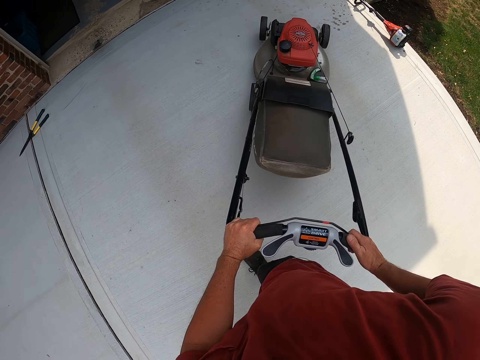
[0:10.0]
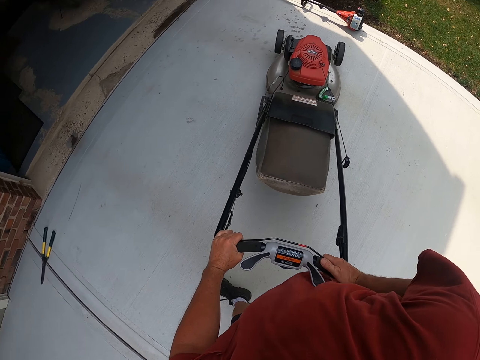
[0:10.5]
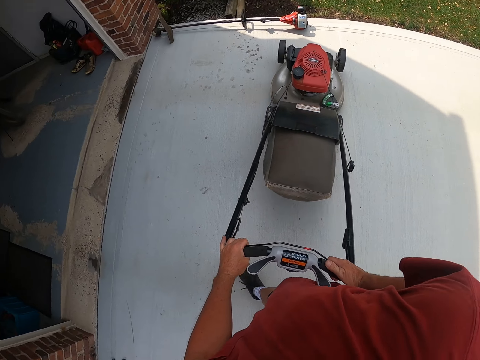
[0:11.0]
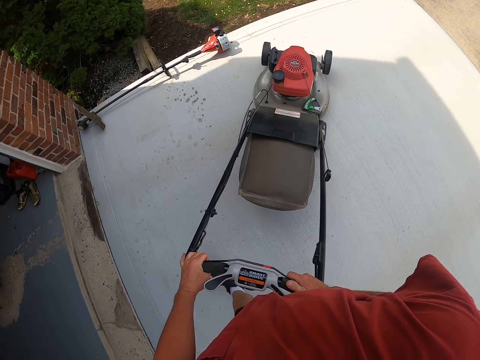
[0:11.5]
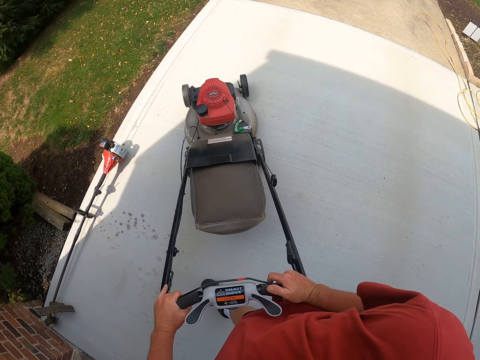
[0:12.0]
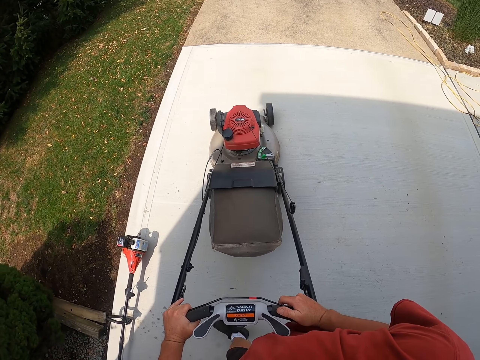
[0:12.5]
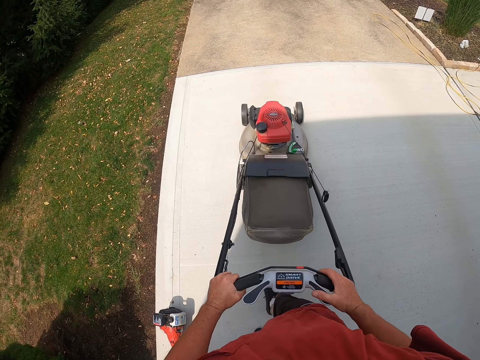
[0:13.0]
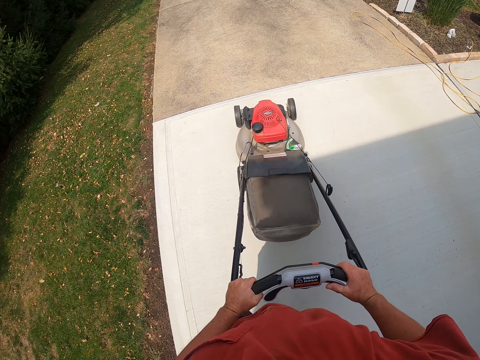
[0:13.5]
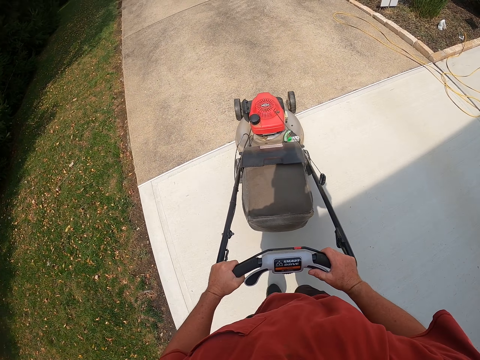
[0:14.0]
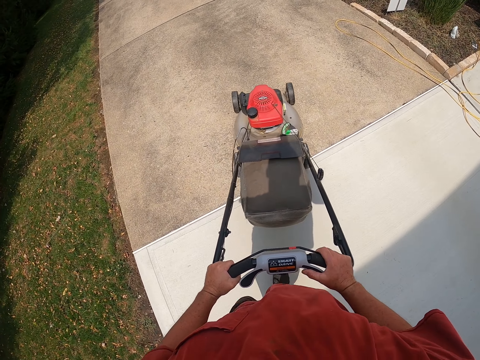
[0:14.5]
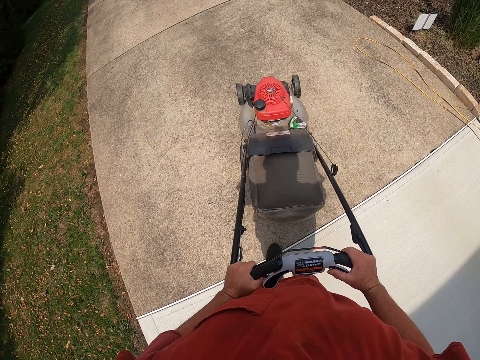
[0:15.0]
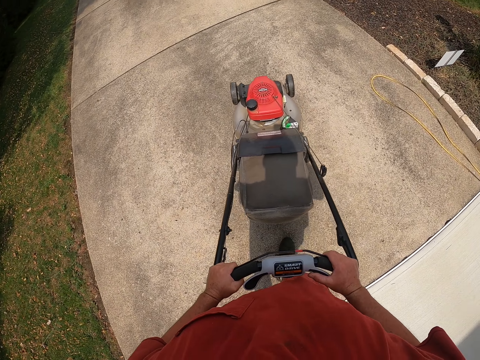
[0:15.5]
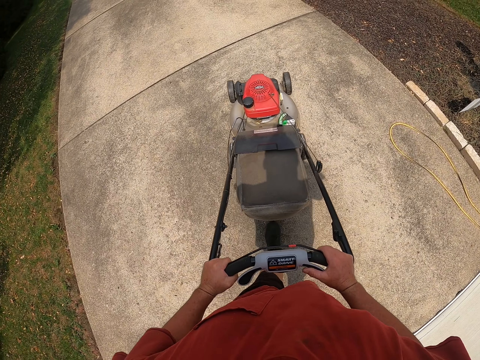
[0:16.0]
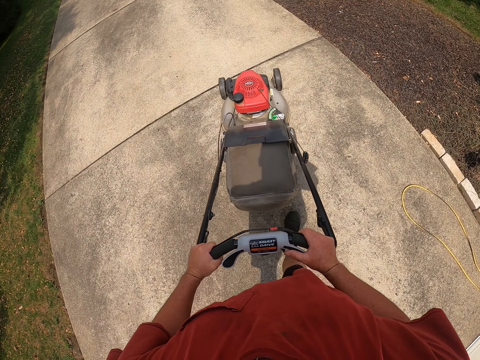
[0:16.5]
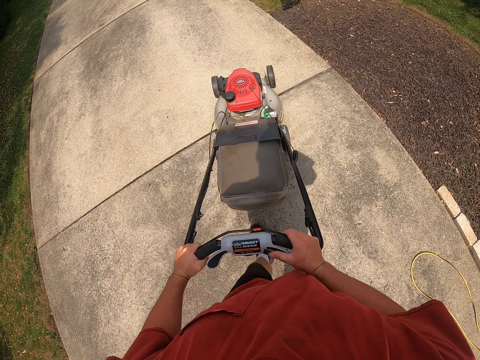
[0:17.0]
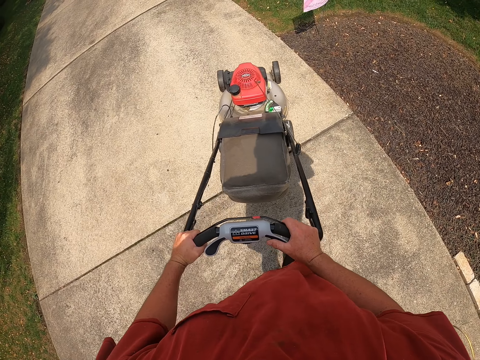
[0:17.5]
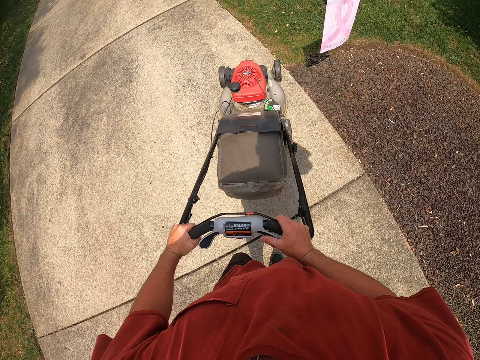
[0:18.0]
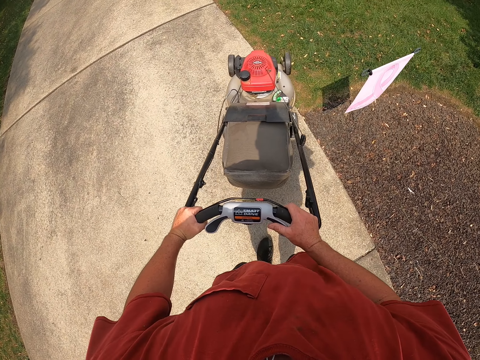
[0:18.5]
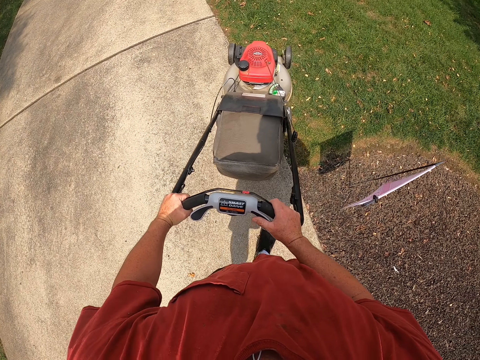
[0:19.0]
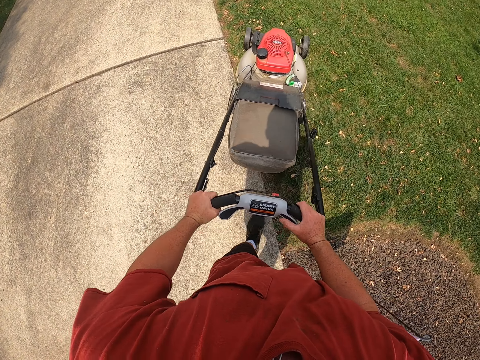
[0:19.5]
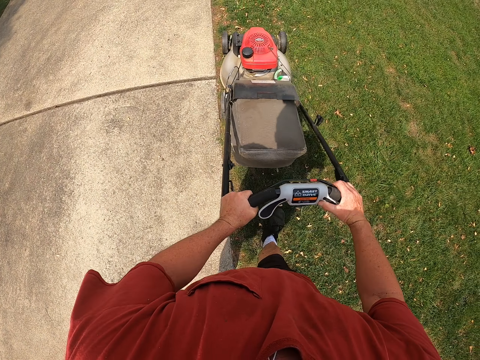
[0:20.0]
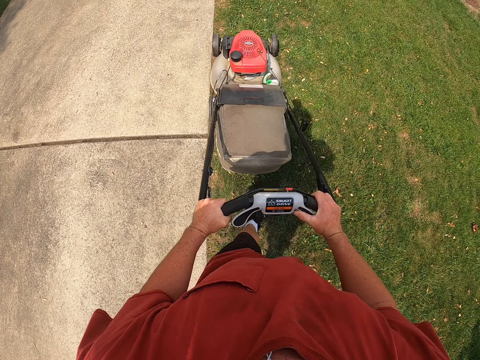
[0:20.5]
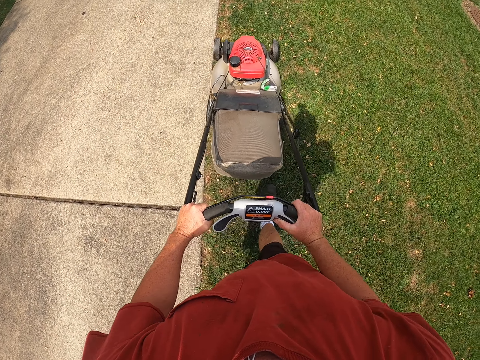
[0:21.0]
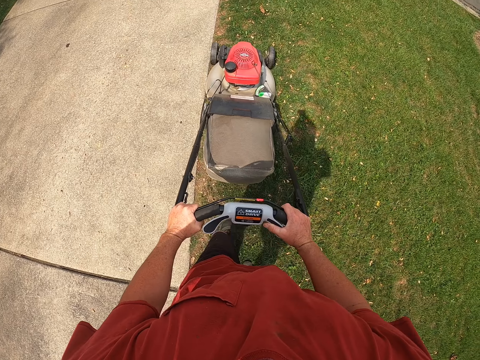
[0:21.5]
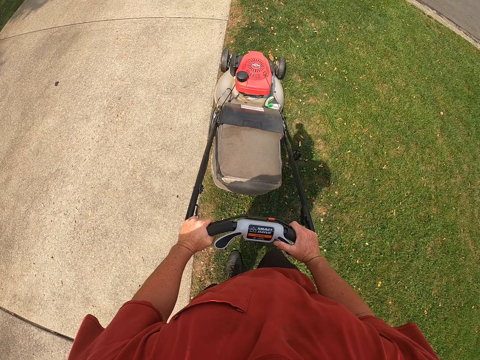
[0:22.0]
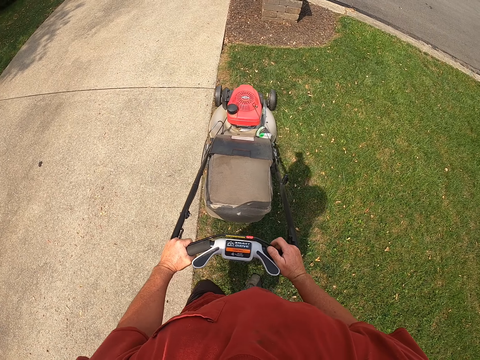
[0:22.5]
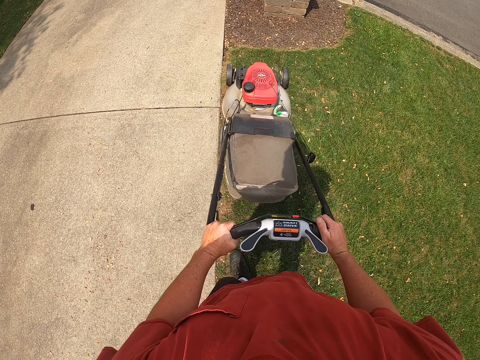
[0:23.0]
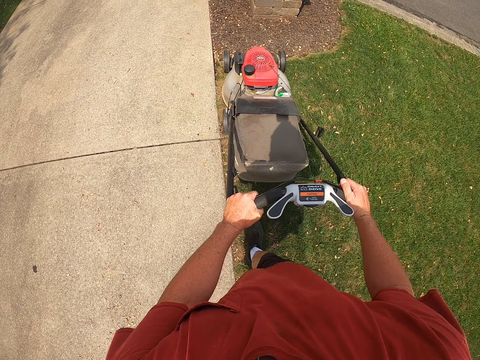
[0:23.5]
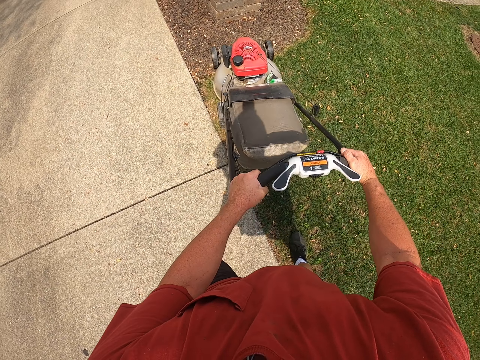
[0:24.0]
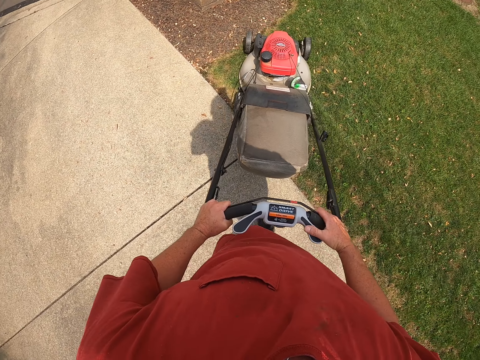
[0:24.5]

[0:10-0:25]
The camera wearer pushes the lawn mower along the walkway to the grass. They trim the grass with the lawn mower.

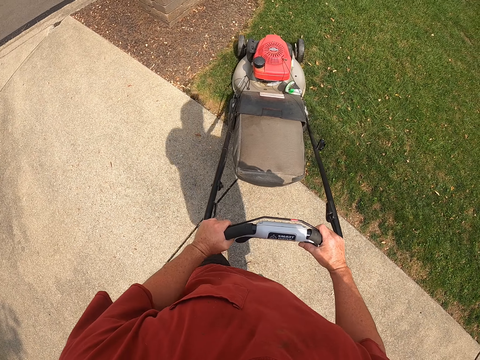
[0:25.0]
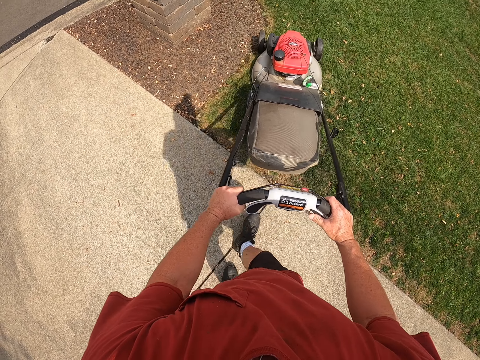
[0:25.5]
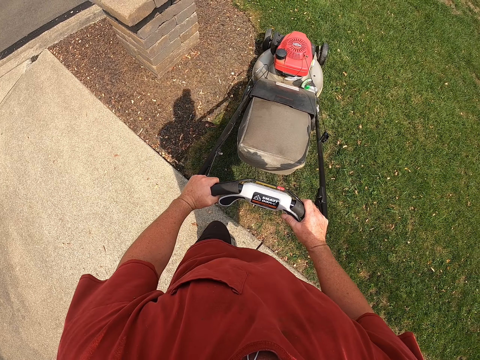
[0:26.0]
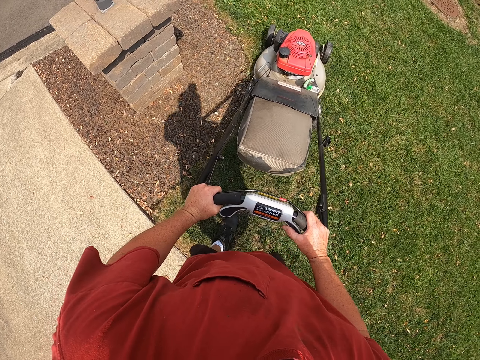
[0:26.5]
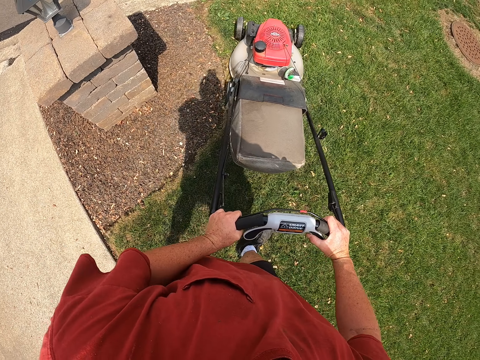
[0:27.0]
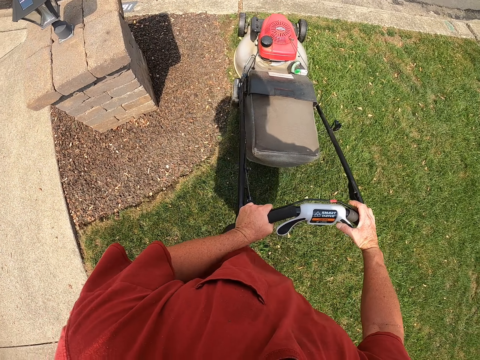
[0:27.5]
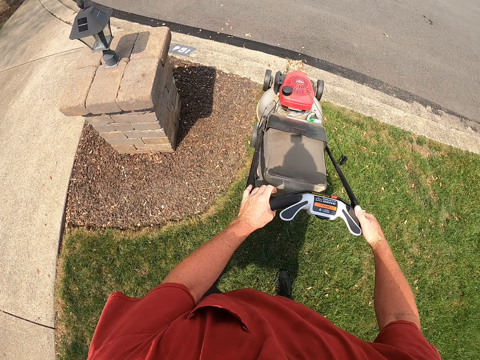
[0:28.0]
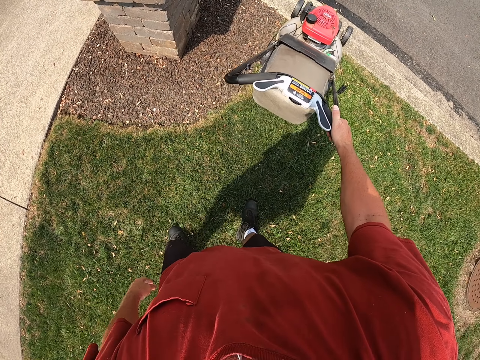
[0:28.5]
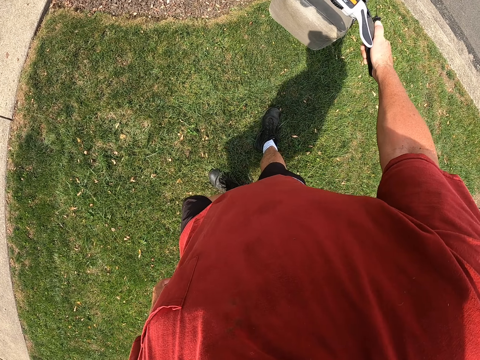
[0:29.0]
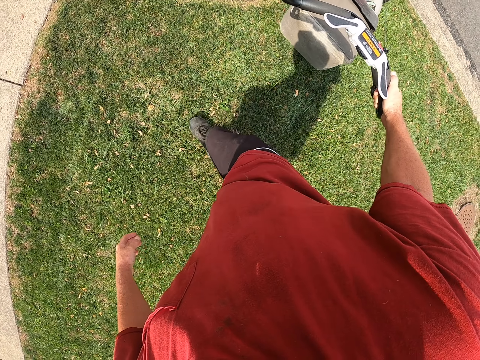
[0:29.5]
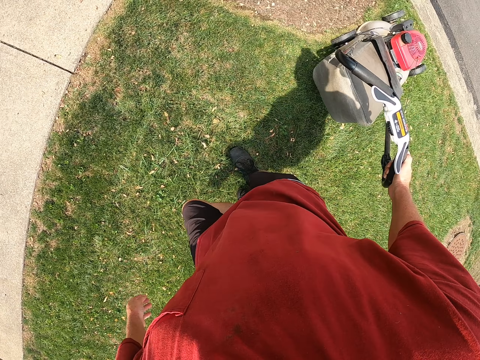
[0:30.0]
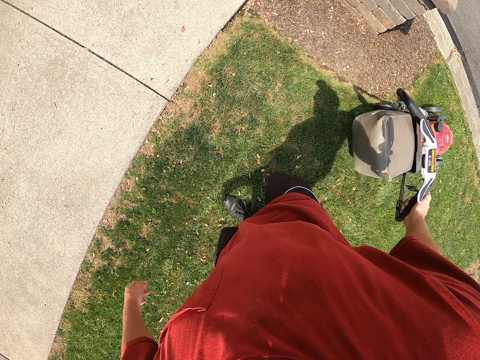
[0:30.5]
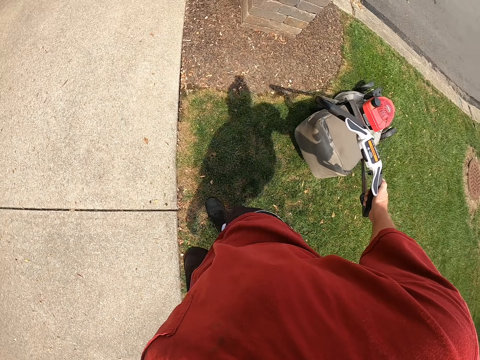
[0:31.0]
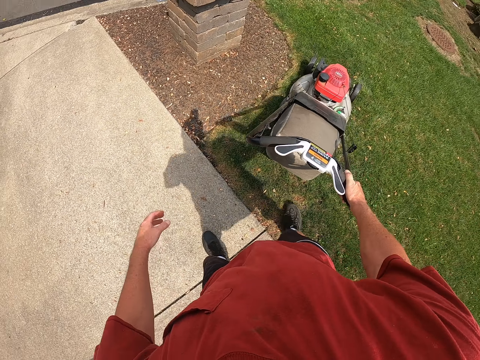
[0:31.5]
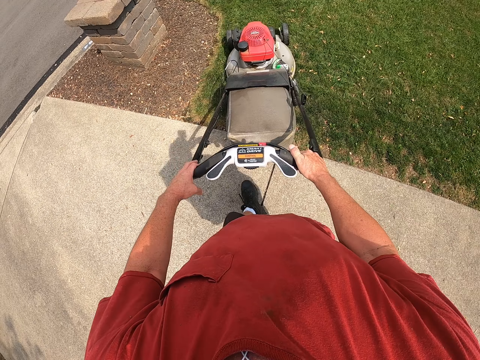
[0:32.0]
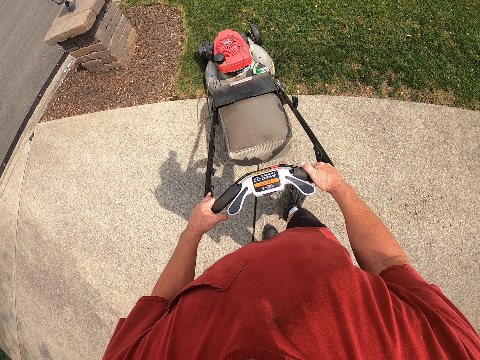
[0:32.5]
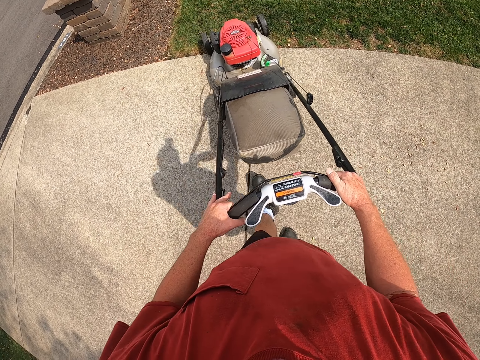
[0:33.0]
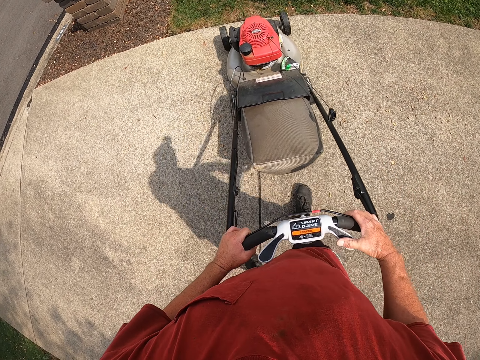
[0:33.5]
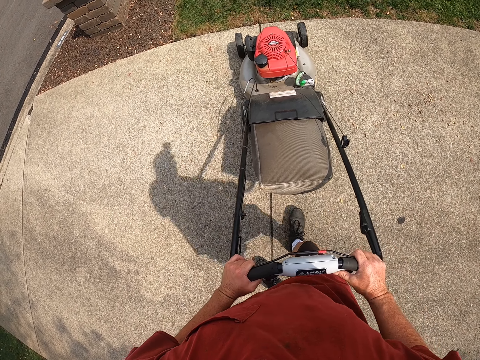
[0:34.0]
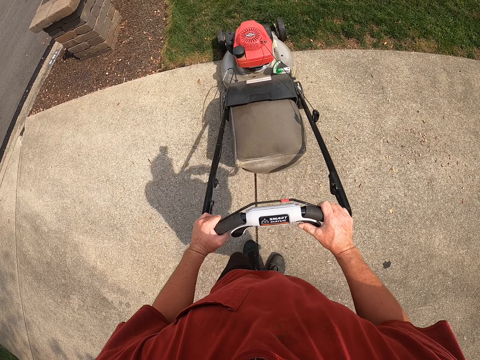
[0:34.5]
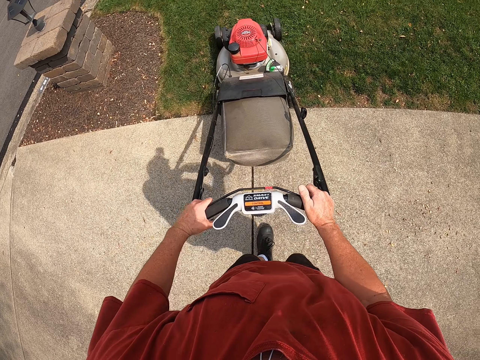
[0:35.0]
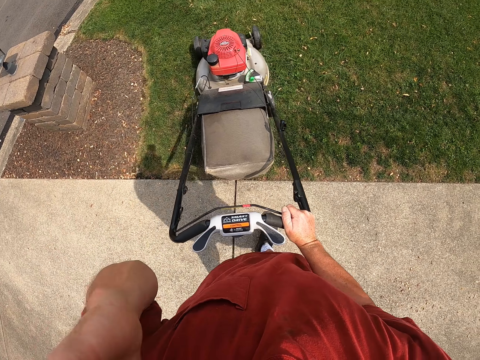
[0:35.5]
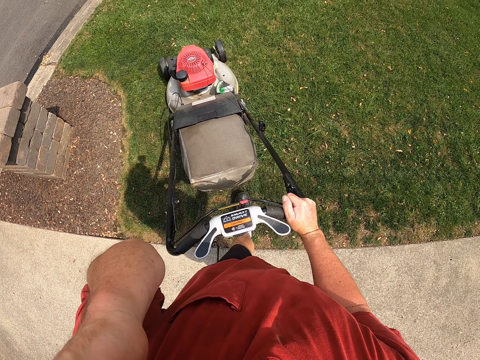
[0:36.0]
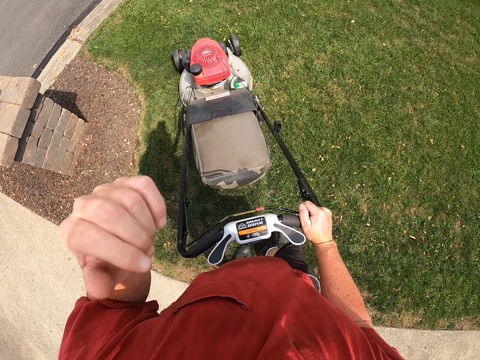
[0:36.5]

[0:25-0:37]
The camera wearer pulls the lawn mower on the walkway.
